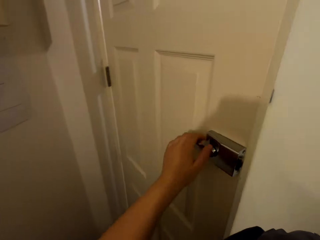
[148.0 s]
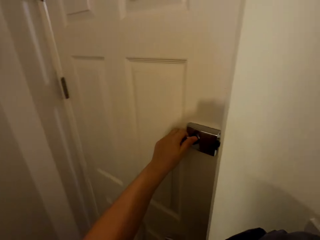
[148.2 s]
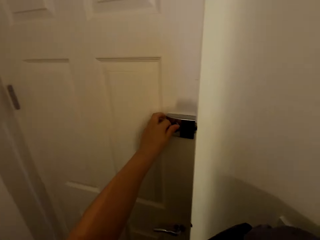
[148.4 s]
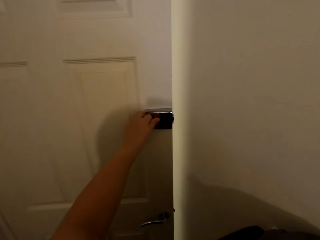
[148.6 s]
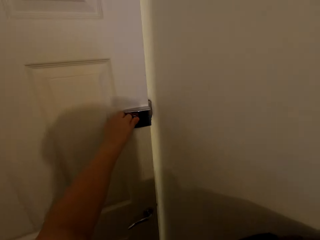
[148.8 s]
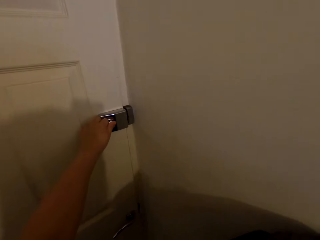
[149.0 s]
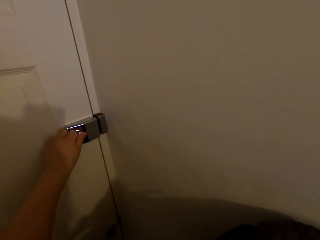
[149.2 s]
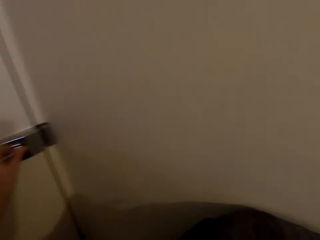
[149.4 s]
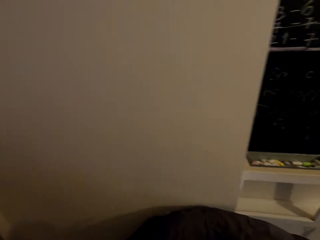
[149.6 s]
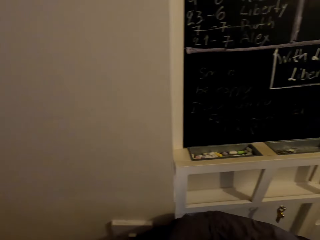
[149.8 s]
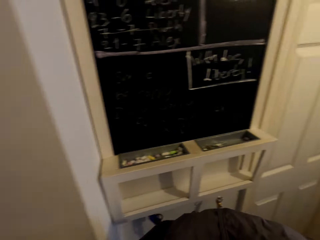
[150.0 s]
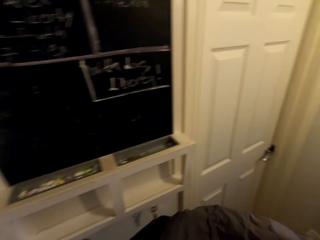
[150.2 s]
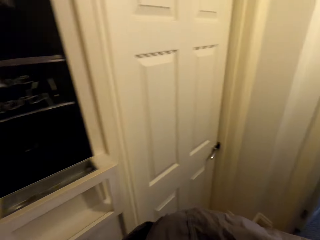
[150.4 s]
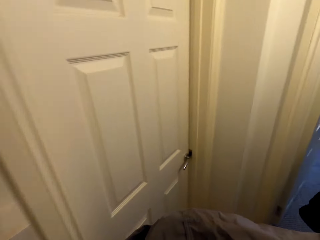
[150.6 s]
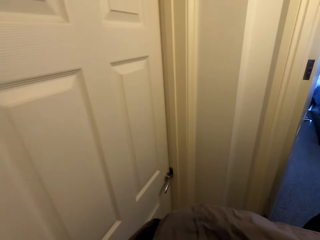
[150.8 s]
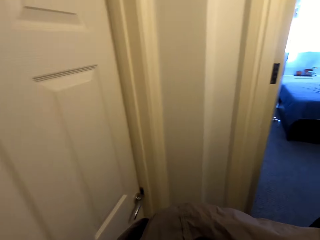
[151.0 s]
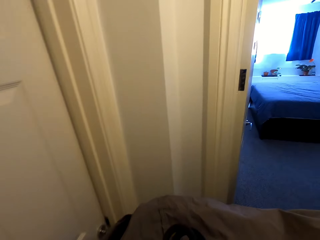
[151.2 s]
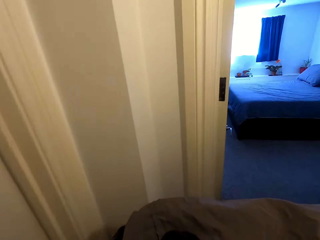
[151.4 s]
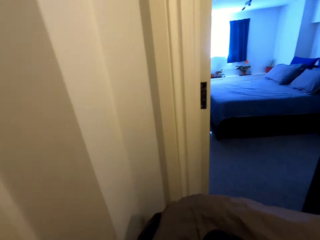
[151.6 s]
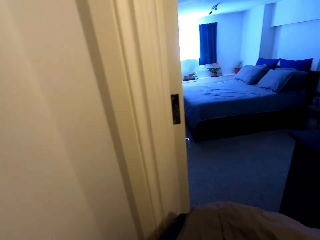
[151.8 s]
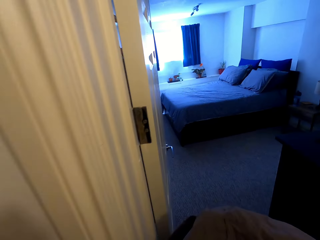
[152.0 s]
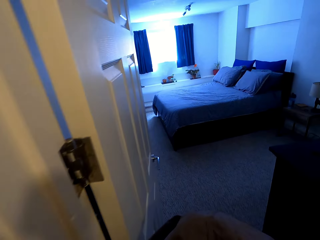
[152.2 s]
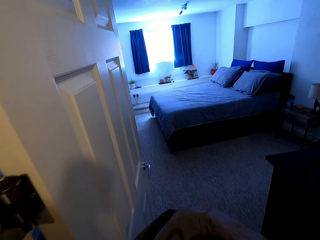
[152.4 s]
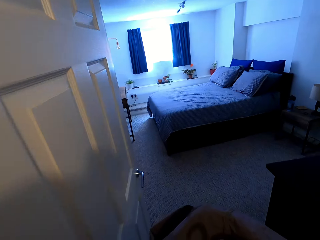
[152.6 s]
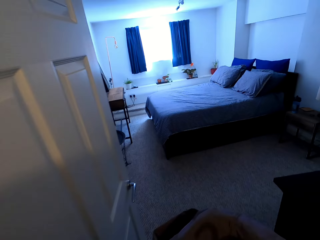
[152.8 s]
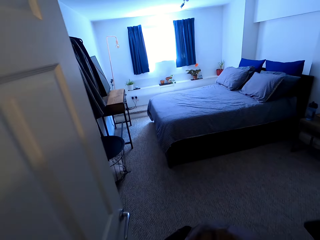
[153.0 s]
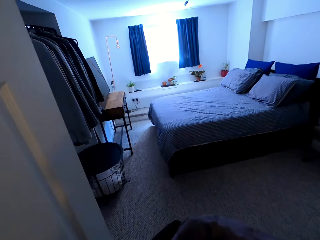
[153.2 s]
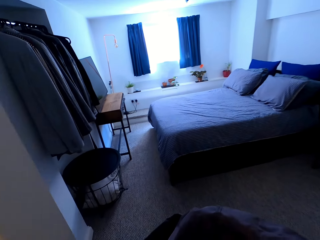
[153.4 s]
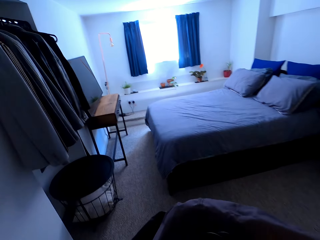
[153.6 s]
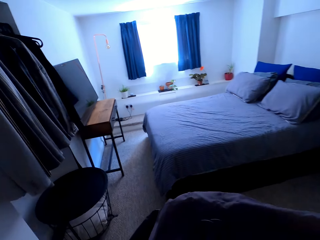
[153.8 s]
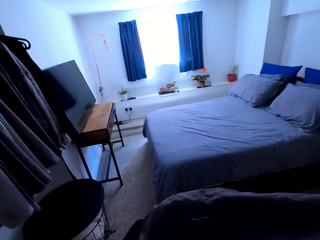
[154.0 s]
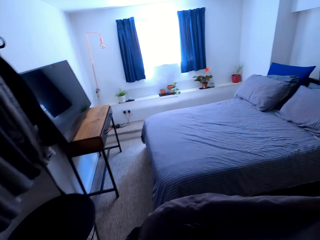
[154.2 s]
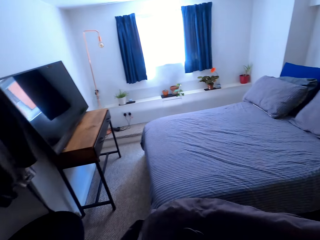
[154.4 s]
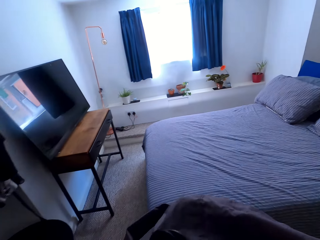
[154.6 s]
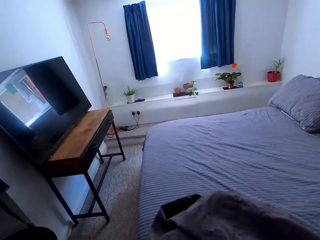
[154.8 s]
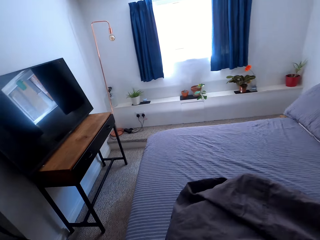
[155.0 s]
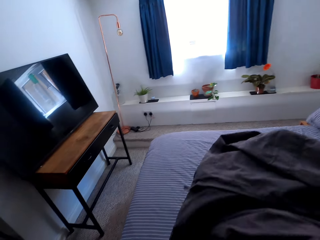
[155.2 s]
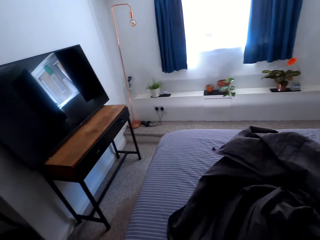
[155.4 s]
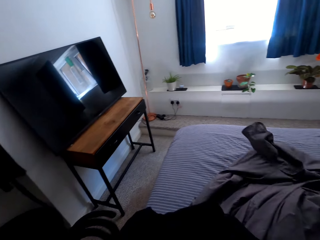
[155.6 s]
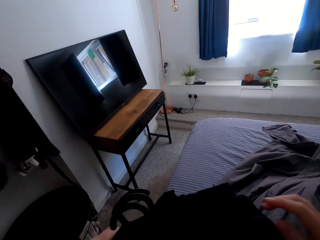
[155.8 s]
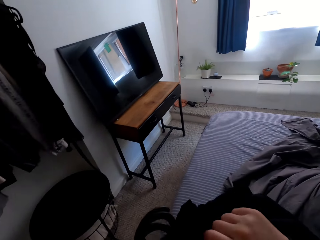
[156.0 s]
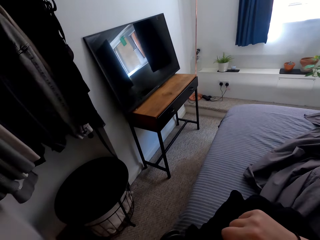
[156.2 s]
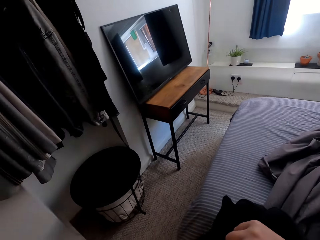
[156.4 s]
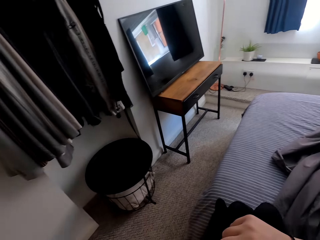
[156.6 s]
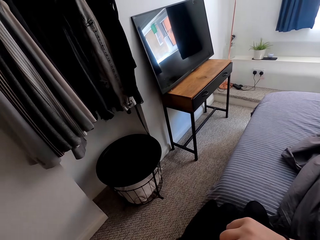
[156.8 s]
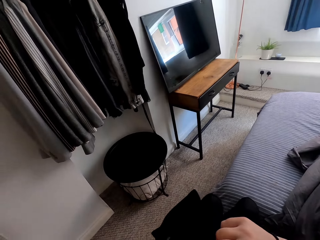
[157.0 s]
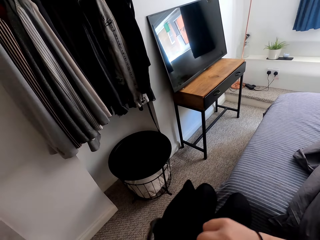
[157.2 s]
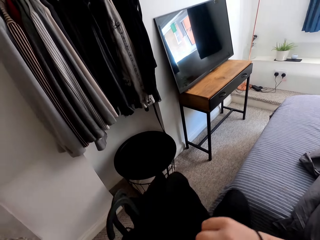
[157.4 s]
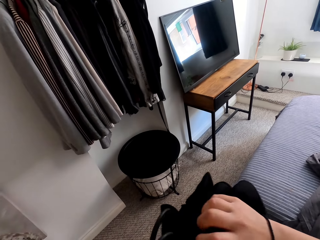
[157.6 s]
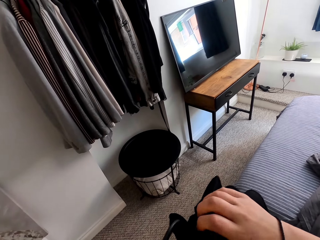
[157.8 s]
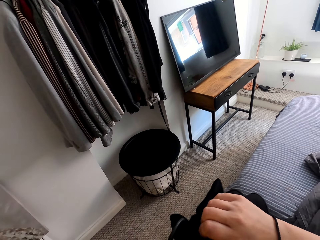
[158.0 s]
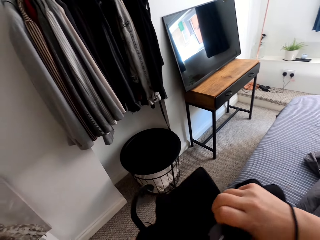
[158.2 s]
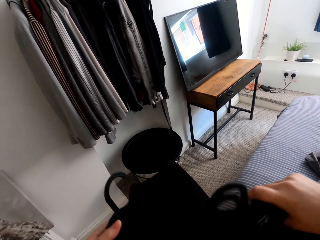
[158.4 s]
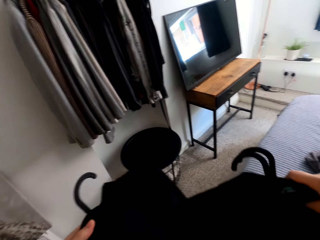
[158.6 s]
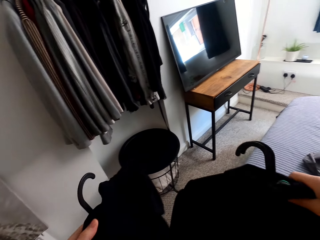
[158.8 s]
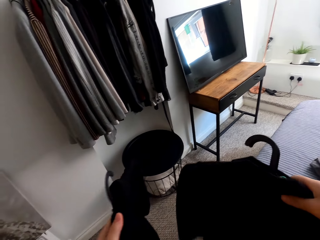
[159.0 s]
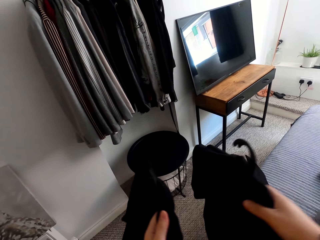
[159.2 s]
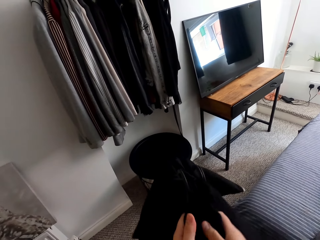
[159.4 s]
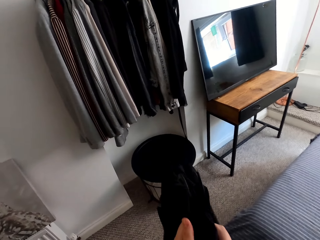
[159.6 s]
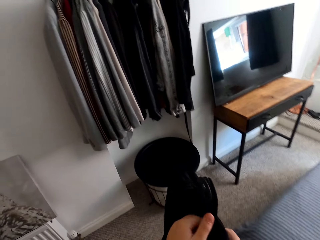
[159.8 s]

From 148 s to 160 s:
The camera wearer closes the door. They walk around the room. They walk into the bedroom. They place the clothes on the bed. They hold the coats on the hanger.

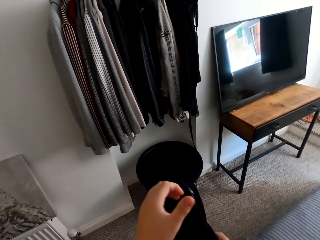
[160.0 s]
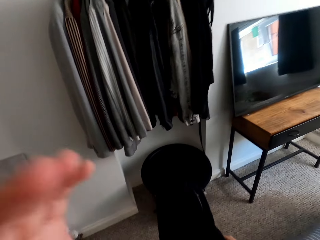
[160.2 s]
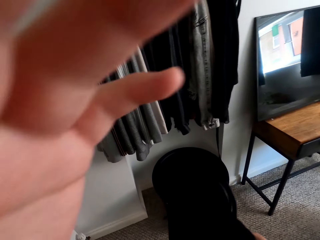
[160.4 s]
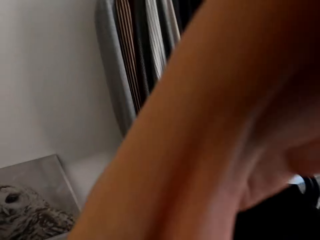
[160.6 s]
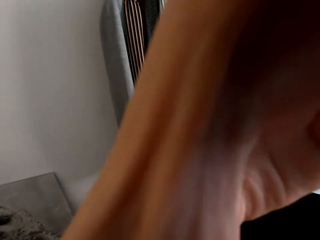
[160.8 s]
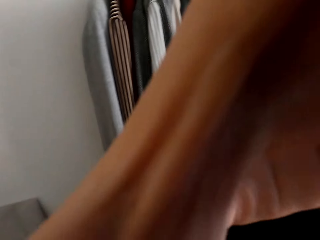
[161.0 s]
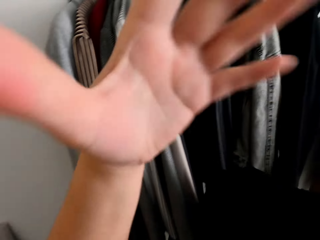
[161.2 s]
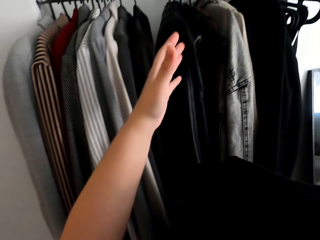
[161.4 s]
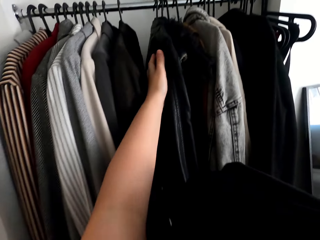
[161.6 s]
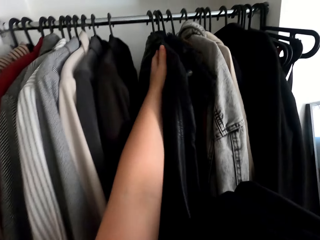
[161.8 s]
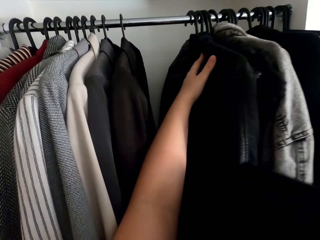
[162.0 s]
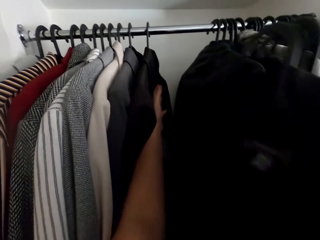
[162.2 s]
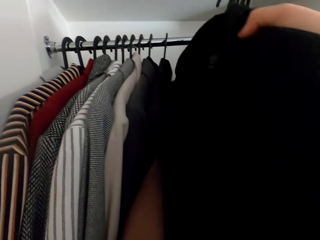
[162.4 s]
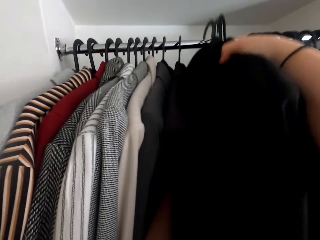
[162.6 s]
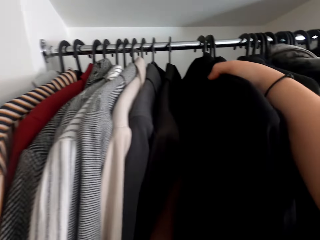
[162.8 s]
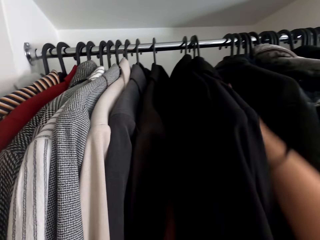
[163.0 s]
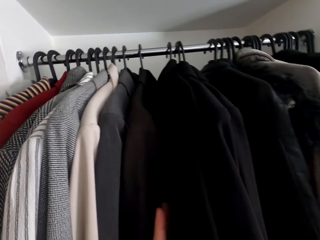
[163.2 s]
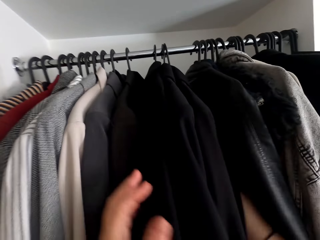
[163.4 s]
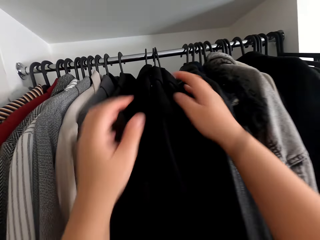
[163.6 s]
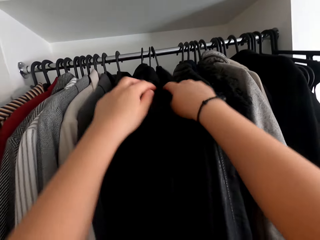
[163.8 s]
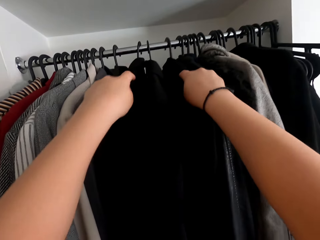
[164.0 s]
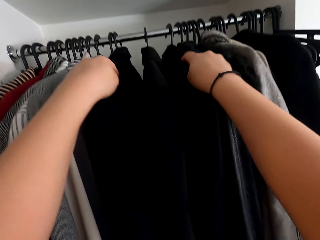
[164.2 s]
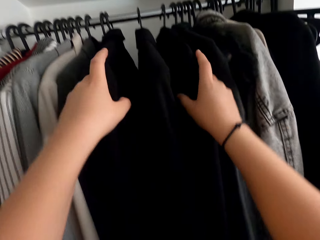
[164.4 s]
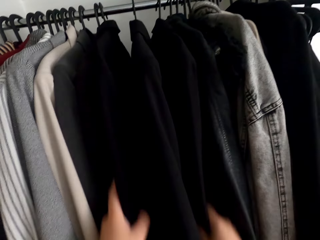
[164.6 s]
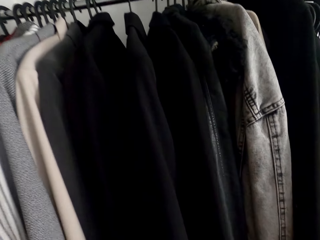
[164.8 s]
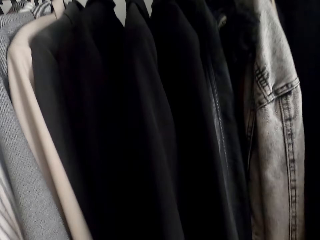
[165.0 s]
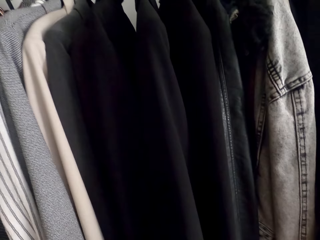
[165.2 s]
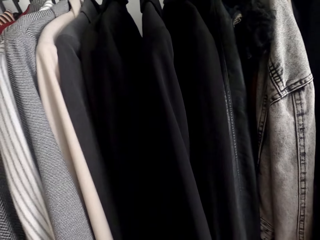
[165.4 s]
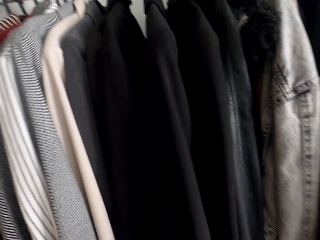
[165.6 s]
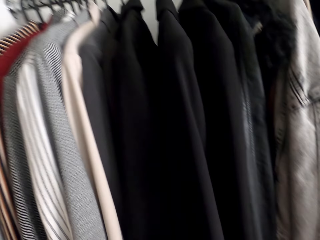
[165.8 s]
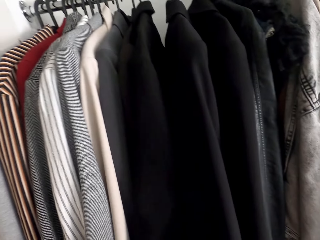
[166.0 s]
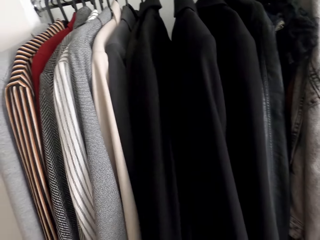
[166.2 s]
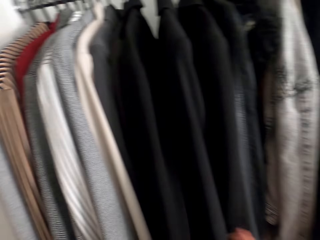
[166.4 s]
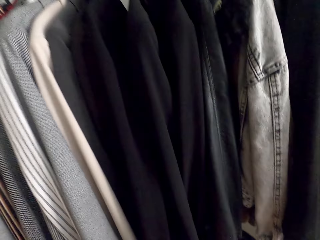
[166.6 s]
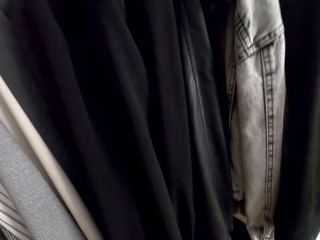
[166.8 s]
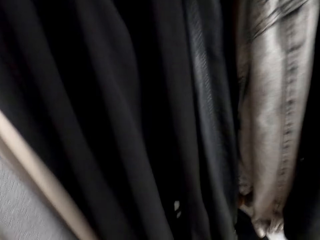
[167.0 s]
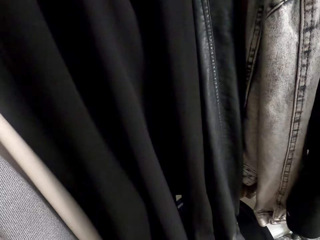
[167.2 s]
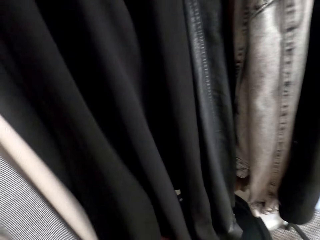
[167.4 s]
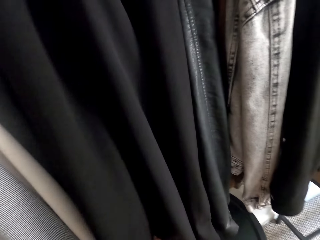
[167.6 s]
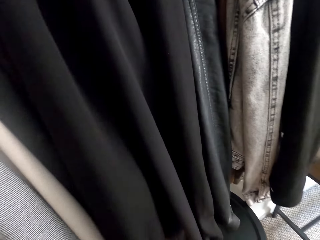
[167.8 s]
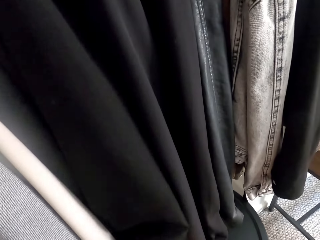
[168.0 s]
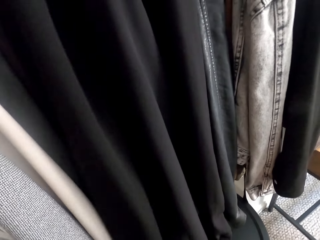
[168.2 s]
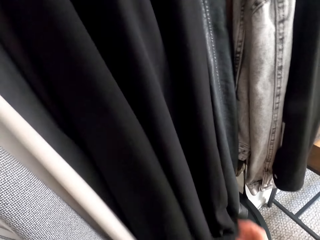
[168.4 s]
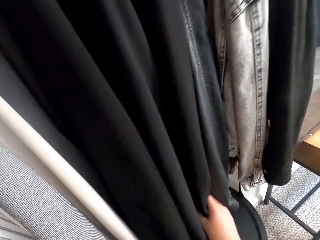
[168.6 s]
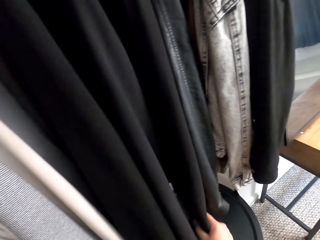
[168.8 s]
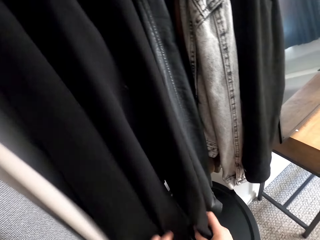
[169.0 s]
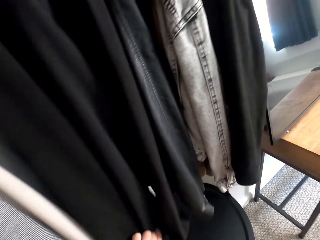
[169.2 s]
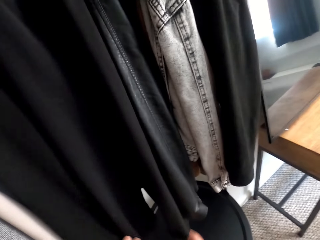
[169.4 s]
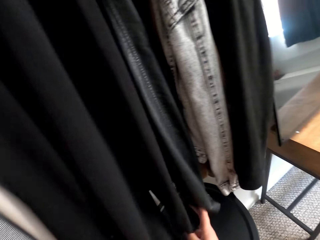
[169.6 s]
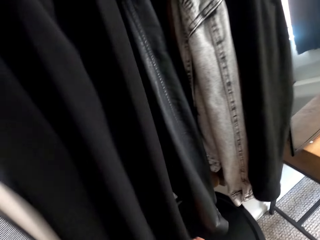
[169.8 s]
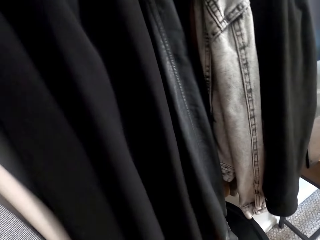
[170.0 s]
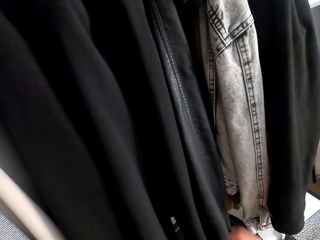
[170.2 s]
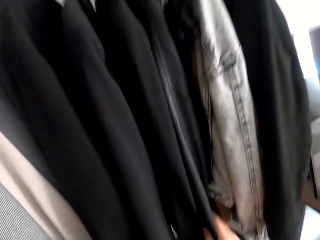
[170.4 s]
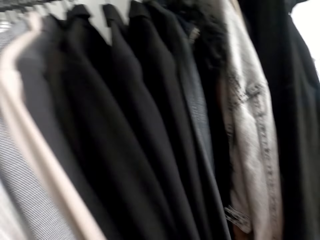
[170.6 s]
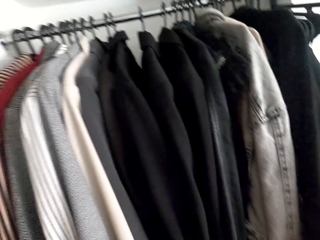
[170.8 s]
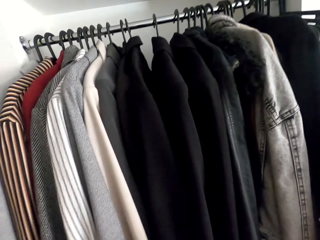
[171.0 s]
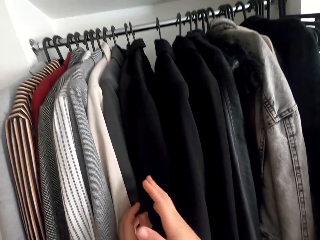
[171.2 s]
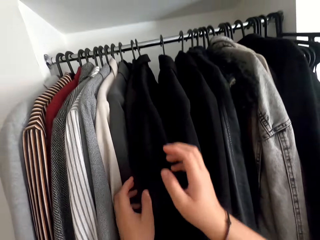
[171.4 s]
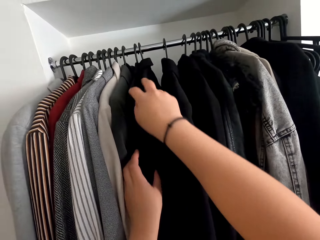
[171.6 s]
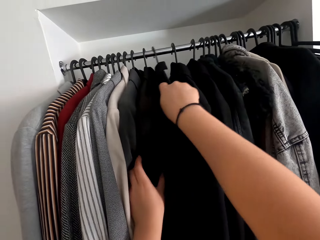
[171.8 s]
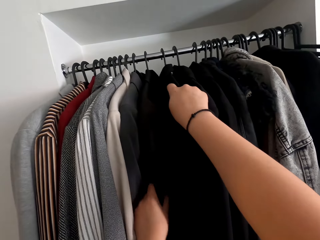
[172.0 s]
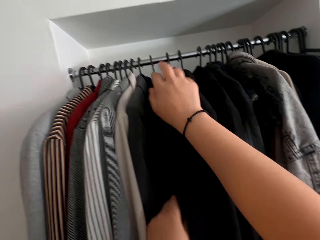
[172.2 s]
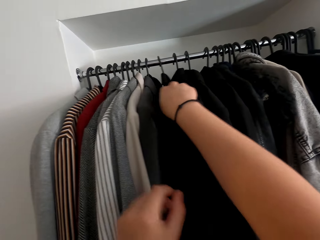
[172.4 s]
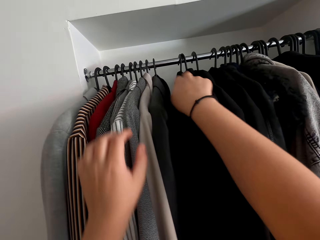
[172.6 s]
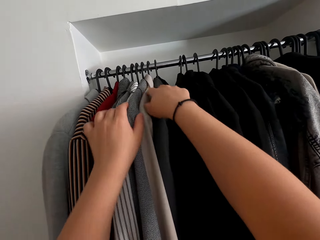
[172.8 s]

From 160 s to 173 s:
The camera wearer adjusts the camera. They move the coats in the wardrobe. They hang the coats in the wardrobe, on the rack. They adjust the coats.
